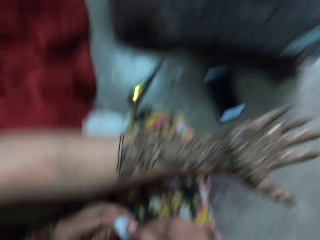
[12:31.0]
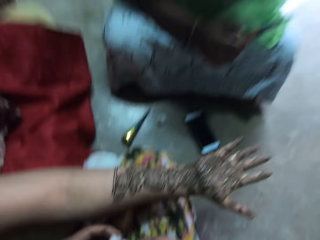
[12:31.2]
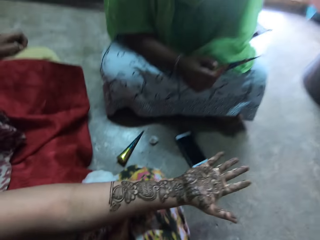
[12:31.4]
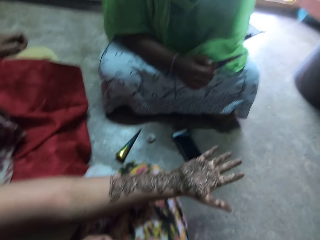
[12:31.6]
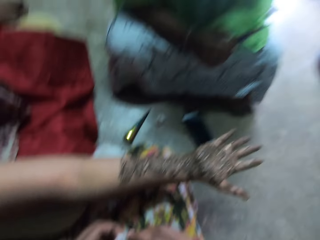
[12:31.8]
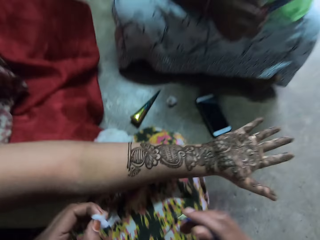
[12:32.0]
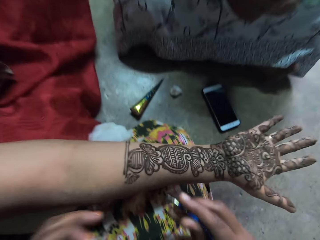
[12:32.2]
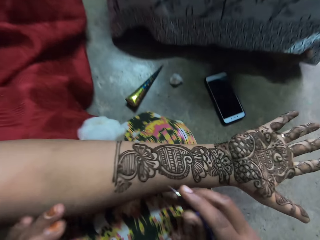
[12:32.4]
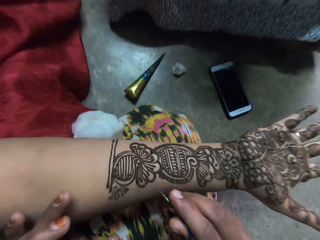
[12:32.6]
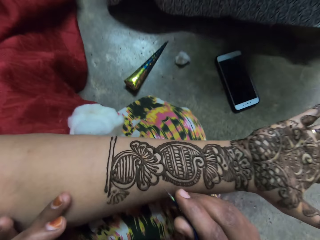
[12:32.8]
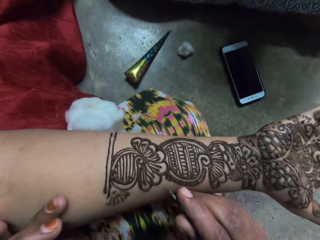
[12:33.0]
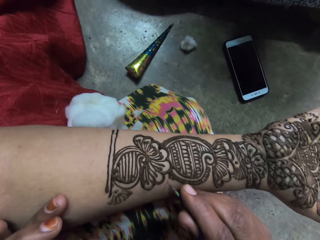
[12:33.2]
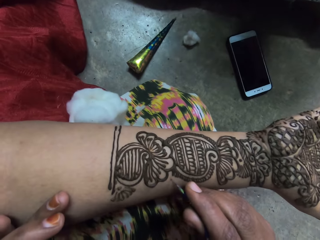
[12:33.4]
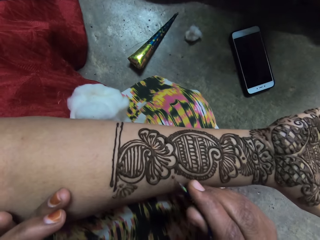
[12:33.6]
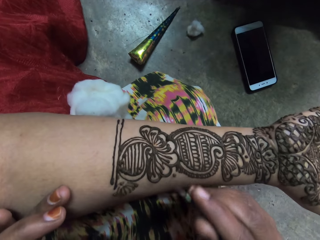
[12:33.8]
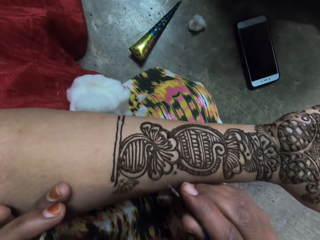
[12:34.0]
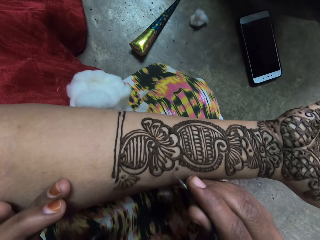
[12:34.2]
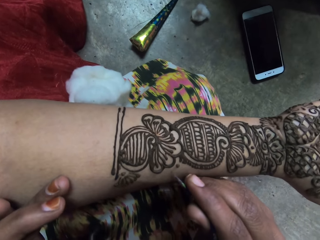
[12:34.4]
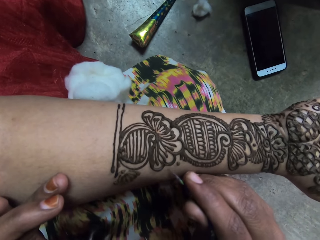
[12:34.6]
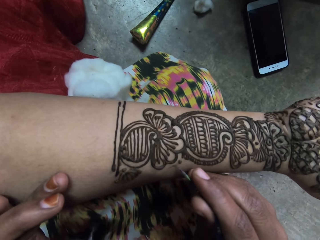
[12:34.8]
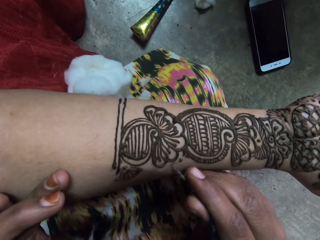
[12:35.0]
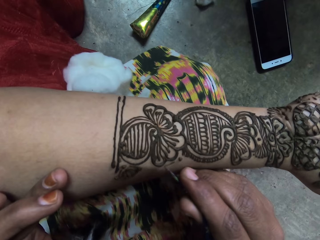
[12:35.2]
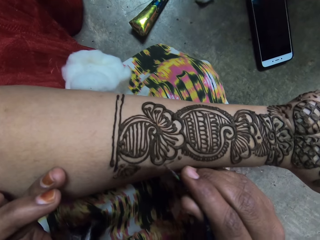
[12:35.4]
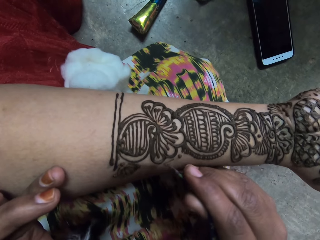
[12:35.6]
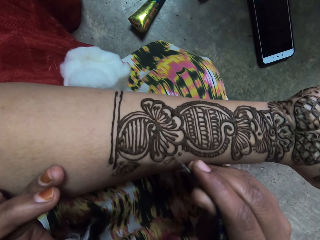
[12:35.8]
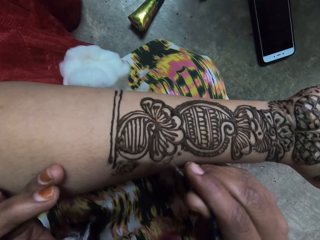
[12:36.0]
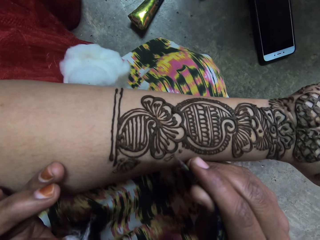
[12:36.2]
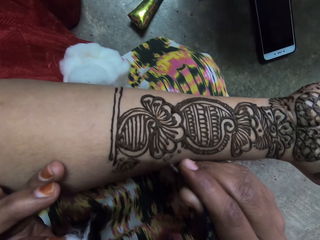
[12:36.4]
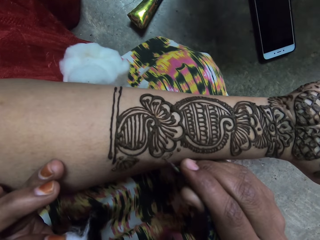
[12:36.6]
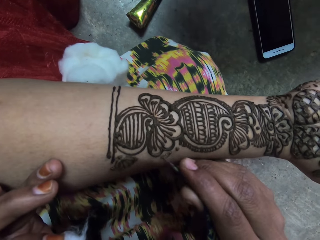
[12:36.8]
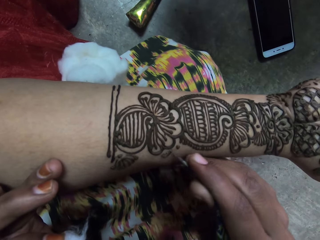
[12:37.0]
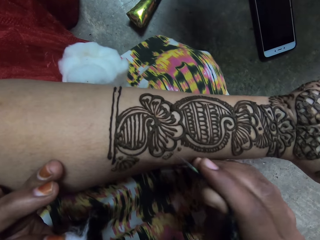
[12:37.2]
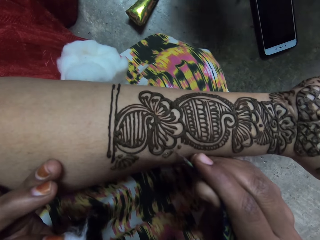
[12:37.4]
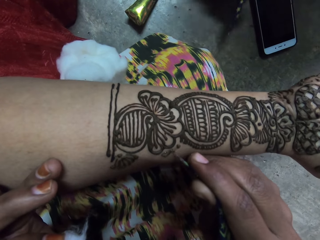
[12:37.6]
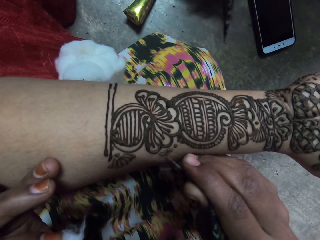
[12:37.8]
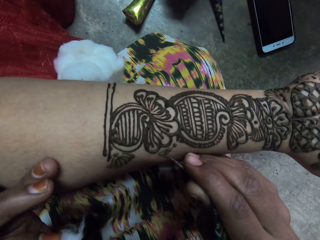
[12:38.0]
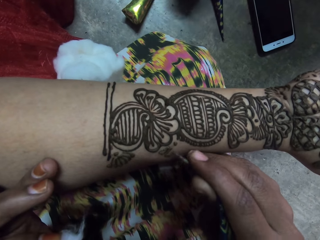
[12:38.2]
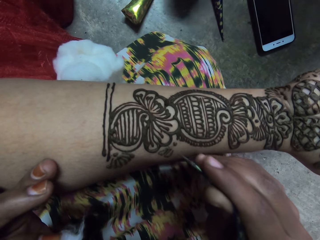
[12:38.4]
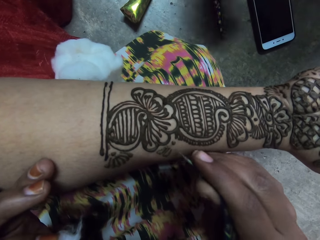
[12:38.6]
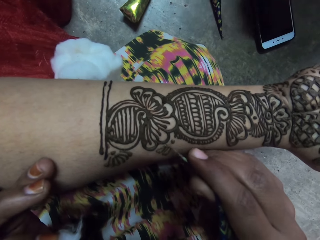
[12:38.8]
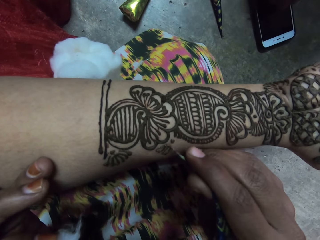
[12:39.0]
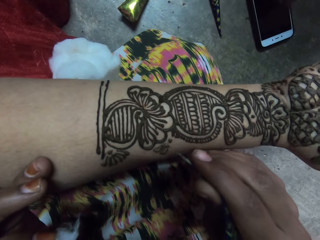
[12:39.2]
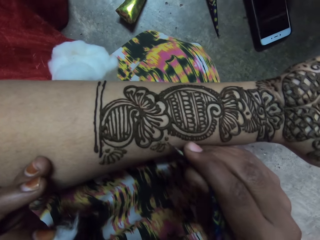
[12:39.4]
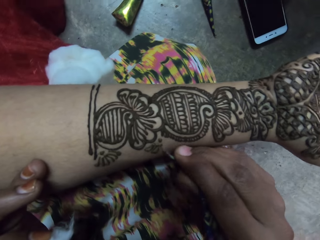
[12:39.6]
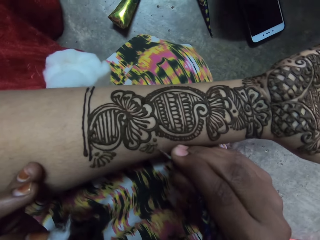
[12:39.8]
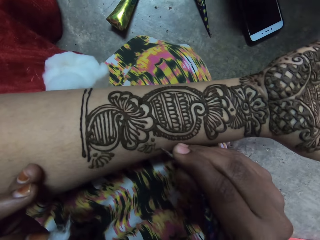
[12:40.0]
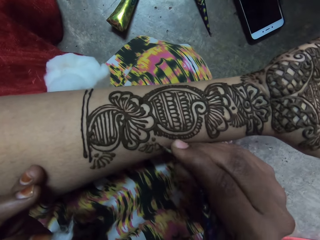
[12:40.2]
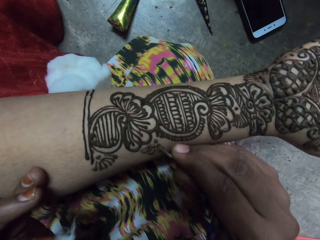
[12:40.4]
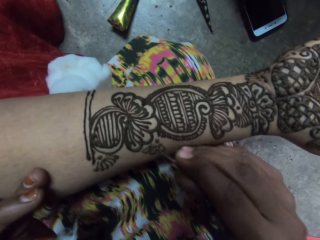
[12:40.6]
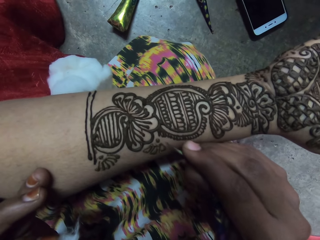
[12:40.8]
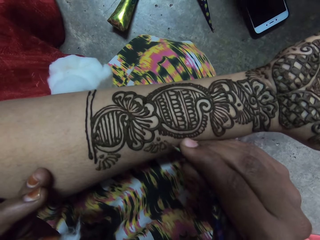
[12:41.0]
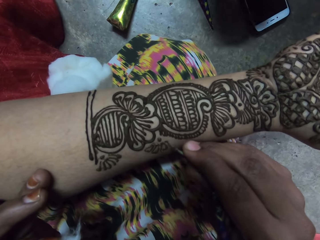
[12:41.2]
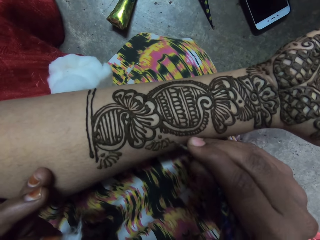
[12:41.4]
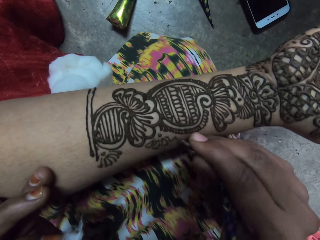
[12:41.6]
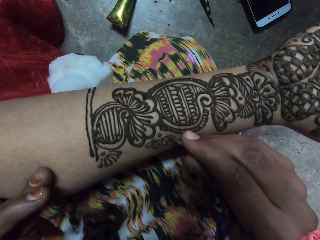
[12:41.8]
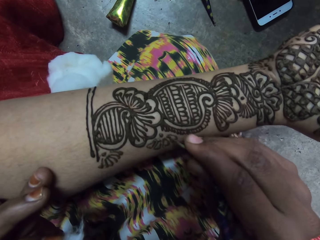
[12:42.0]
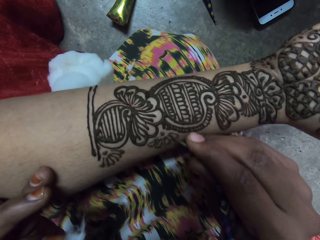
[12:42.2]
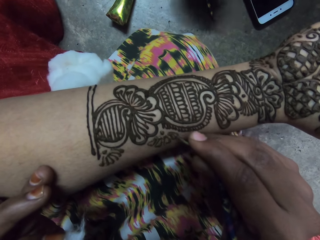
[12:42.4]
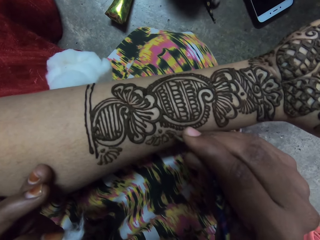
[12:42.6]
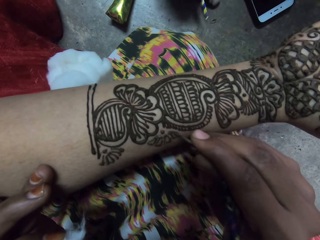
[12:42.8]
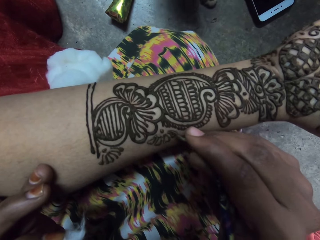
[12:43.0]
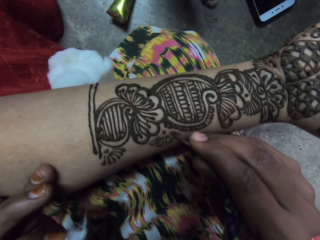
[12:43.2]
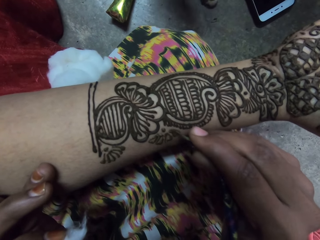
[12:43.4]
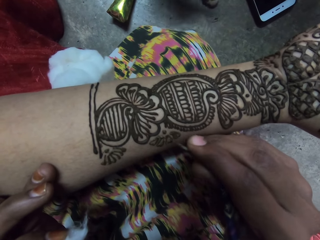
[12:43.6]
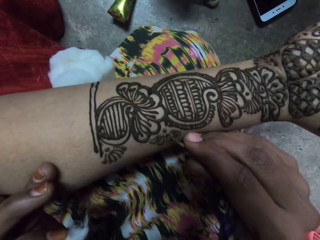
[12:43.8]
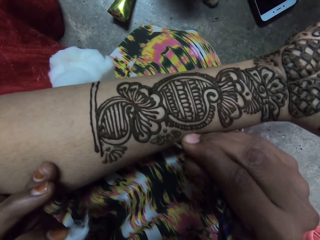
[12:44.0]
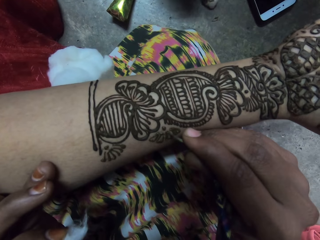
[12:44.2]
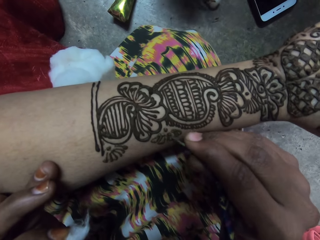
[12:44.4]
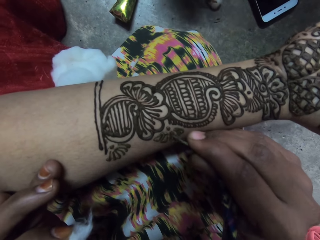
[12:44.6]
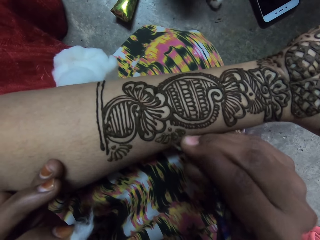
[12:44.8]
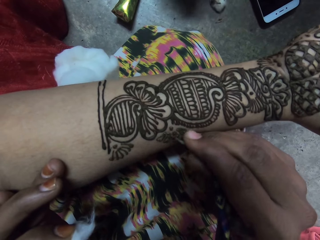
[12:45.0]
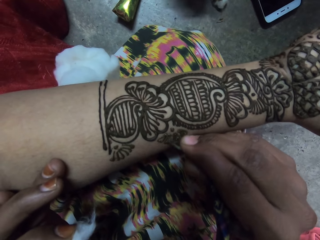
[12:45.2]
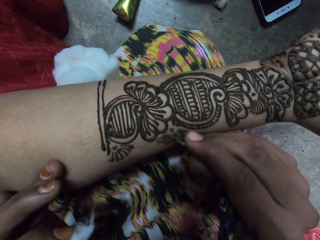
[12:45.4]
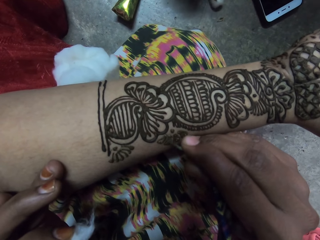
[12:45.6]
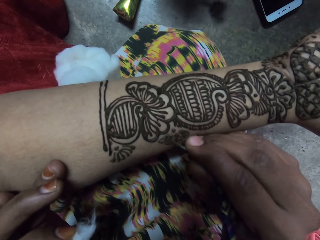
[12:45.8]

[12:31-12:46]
The camera wearer cleans the tip of the plastic bag in her right hand with a cotton wool in her left hand. She stares at a woman. She holds the right hand of the woman with her left hand. She paints the woman's right hand with mehndi dye and the plastic cone in her right hand. Another woman places the plastic cone in her right hand on the floor. The first woman touches the phone on the floor with her left hand. The other woman picks up the plastic cone on the floor with her left hand.

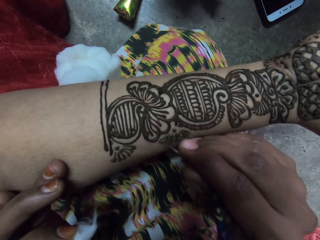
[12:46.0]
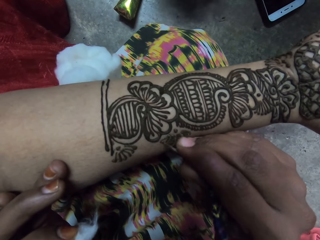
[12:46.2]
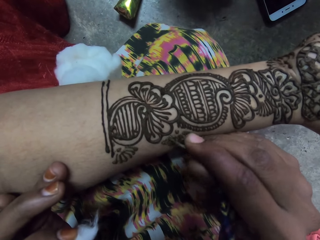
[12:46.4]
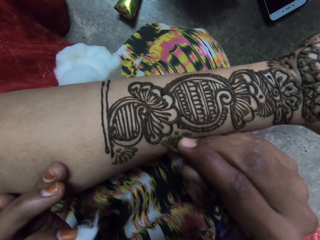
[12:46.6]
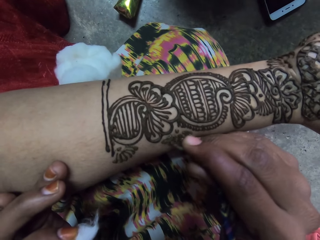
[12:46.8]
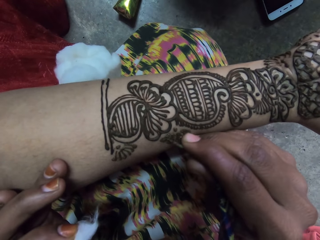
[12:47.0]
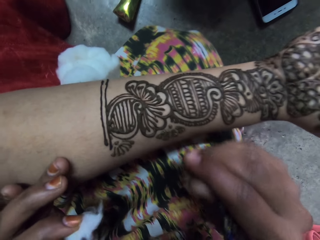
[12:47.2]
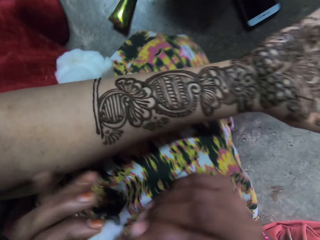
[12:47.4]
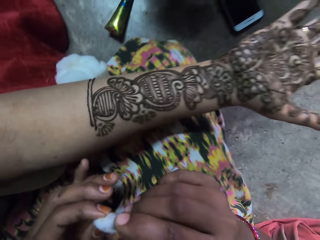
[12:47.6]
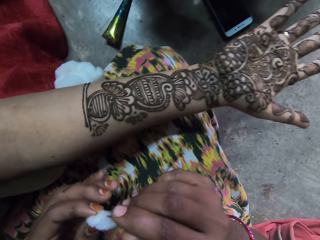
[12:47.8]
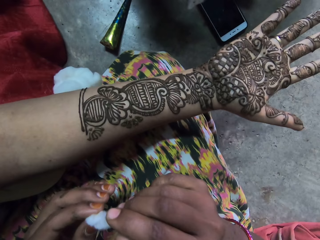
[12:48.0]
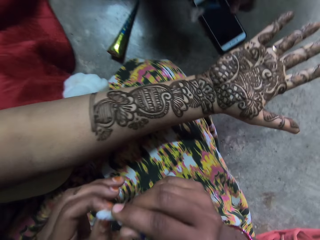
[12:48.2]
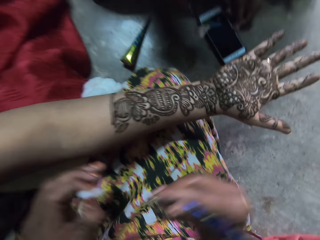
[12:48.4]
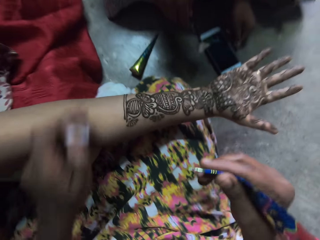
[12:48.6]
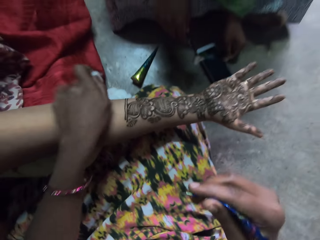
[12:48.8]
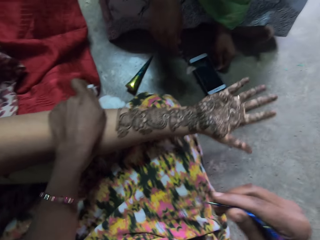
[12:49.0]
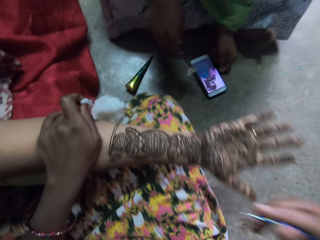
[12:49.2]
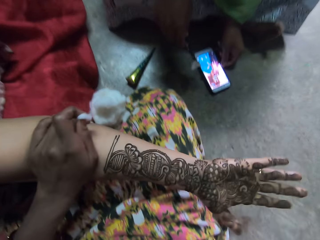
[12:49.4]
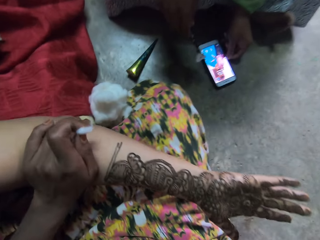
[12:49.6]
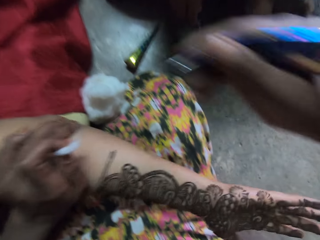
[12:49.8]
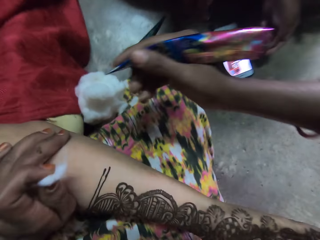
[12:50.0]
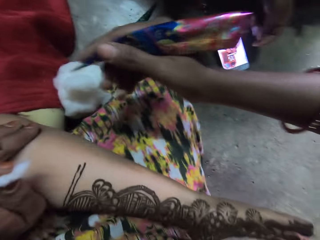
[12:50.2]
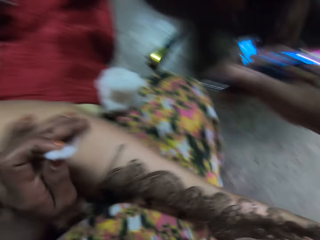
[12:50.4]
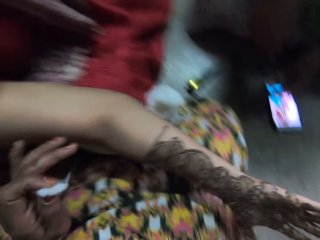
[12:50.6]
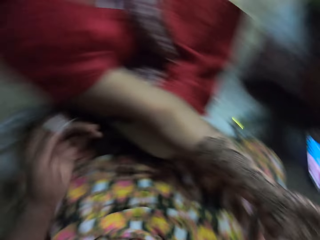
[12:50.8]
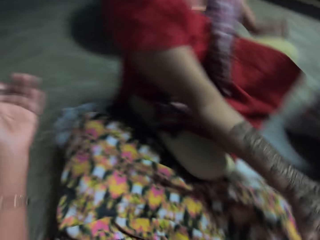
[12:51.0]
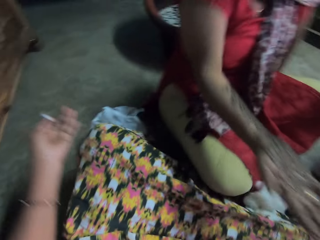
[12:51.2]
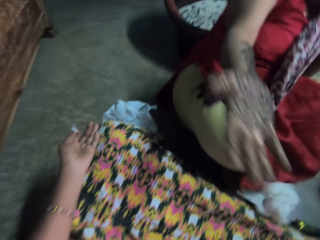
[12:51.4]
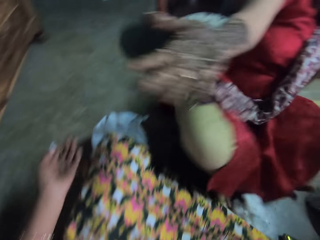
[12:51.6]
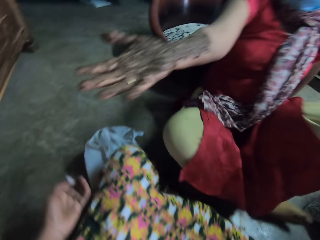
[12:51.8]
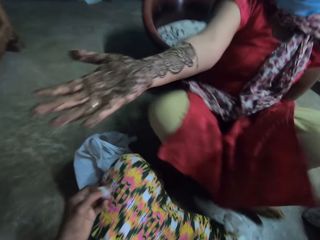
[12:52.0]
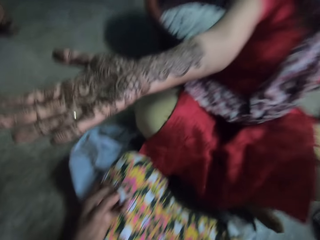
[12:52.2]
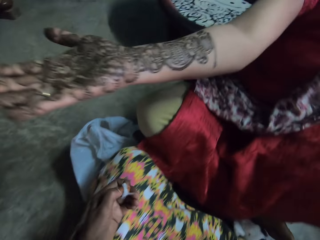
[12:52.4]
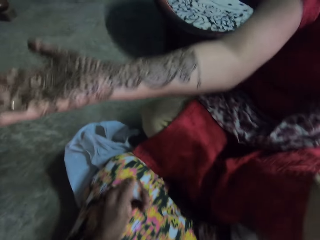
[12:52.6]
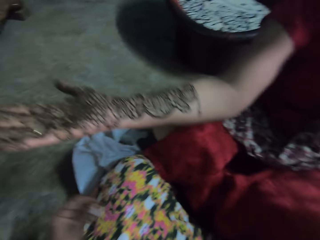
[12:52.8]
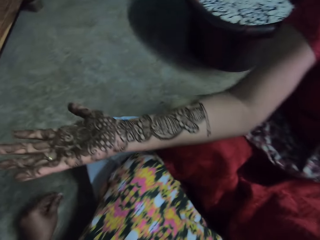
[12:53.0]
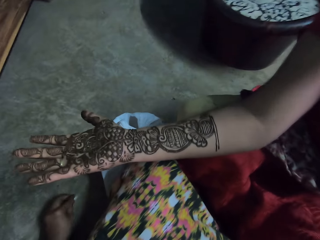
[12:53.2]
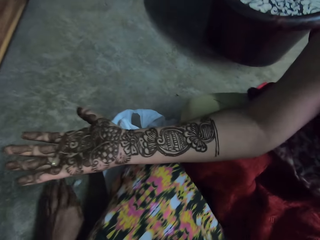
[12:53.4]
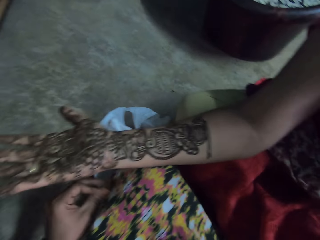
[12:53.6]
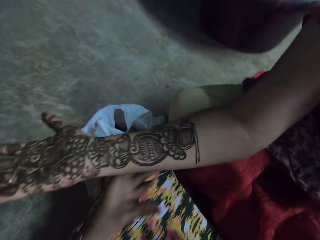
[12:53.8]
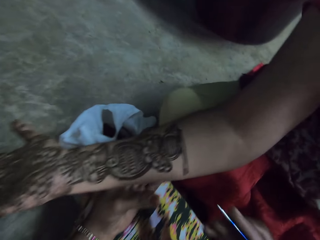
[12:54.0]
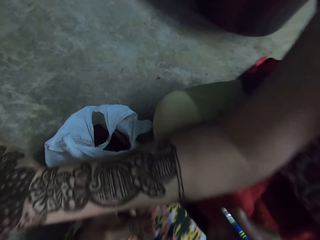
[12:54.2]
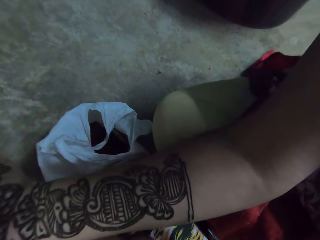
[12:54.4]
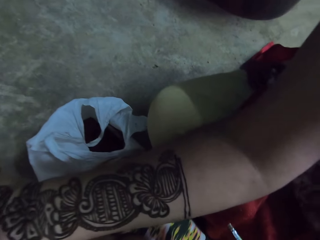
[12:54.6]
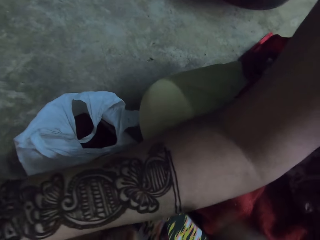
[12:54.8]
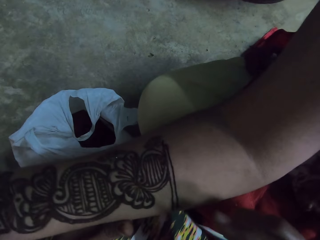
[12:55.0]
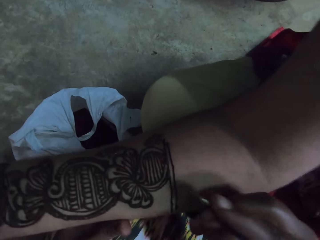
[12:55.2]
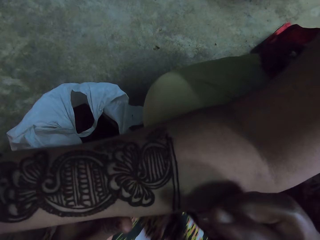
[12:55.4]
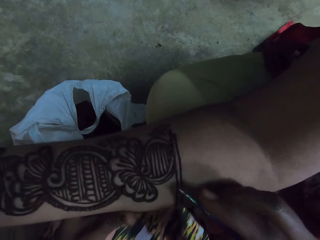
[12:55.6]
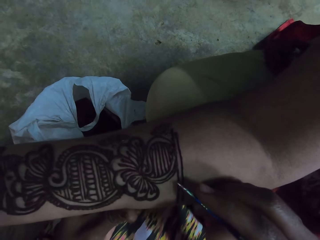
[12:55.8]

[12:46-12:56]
The camera wearer cleans the tip of the plastic bag in her right hand with a cotton wool in her left hand. She holds the right hand of a woman with her left hand. Another woman operates the phone on the floor with both hands. The first woman adjusts her sitting position on the floor and turns. The camera wearer places the cotton wool in her left hand on the floor. She holds the right hand of the first woman with her left hand. She paints the first woman's right hand with mehndi dye and the plastic cone in her right hand.
